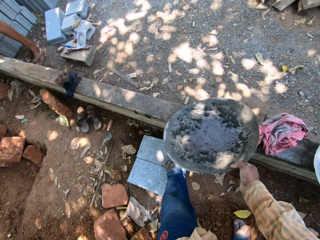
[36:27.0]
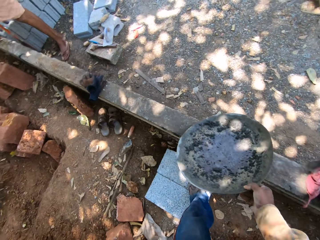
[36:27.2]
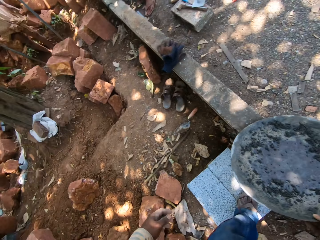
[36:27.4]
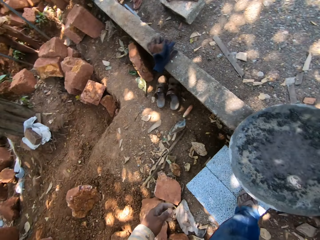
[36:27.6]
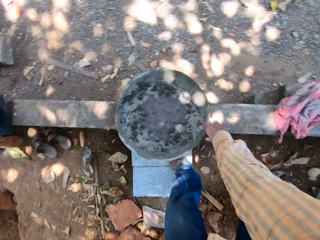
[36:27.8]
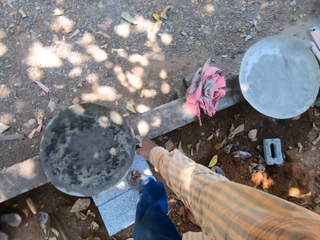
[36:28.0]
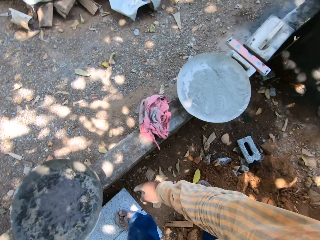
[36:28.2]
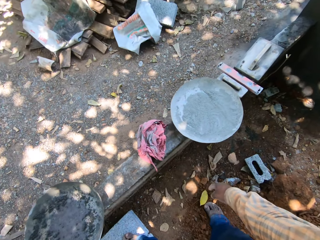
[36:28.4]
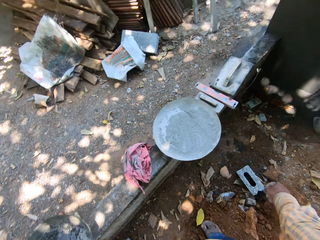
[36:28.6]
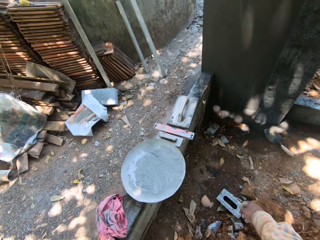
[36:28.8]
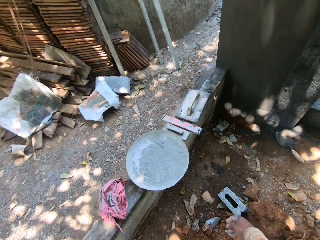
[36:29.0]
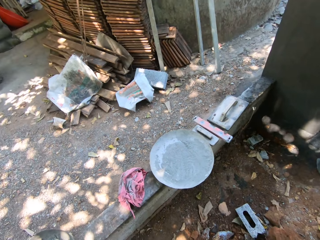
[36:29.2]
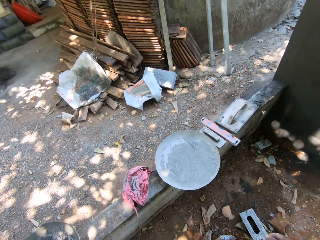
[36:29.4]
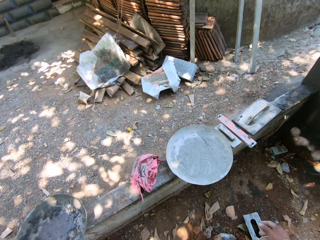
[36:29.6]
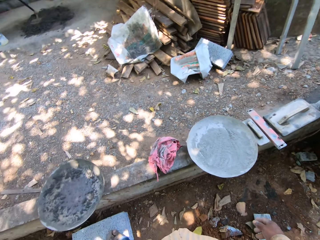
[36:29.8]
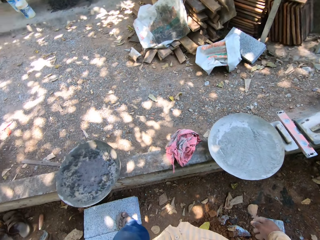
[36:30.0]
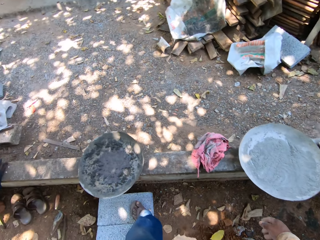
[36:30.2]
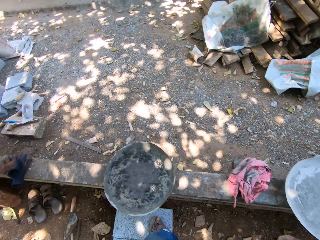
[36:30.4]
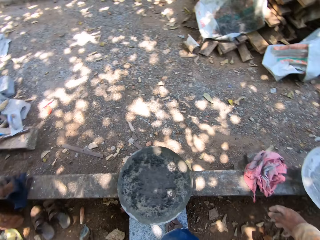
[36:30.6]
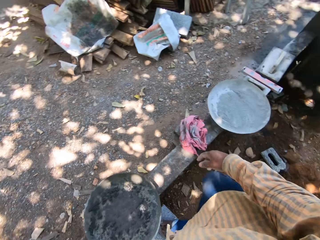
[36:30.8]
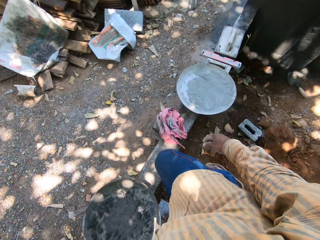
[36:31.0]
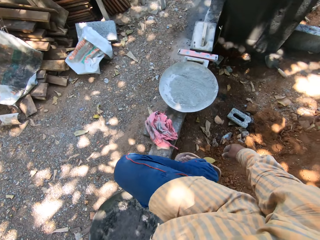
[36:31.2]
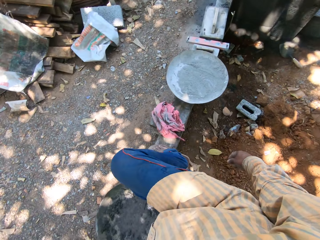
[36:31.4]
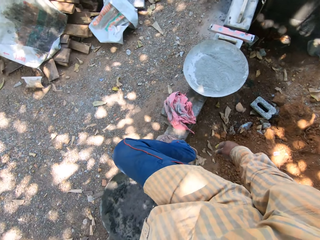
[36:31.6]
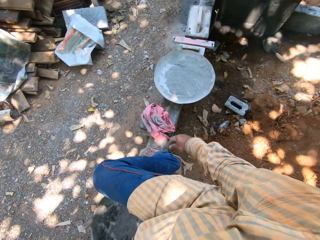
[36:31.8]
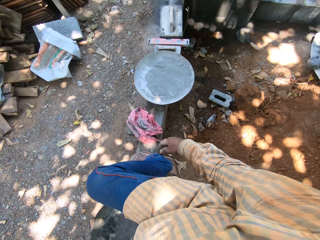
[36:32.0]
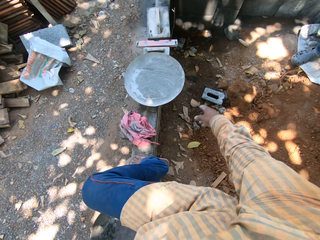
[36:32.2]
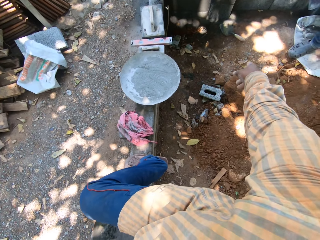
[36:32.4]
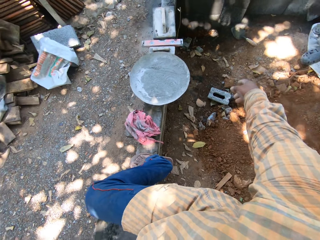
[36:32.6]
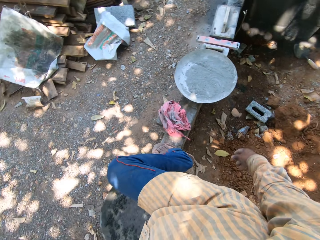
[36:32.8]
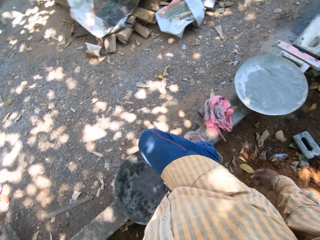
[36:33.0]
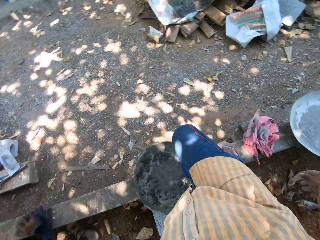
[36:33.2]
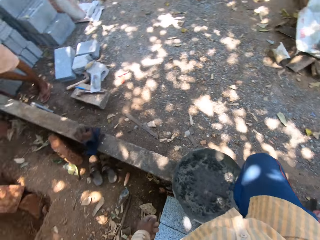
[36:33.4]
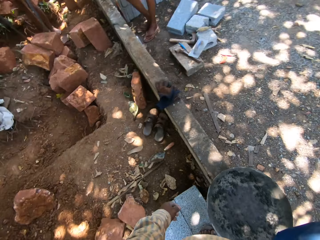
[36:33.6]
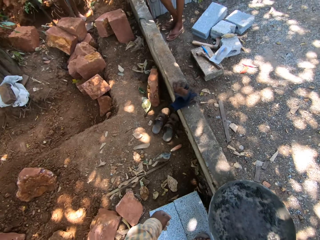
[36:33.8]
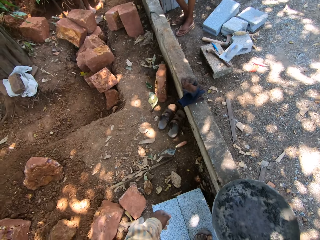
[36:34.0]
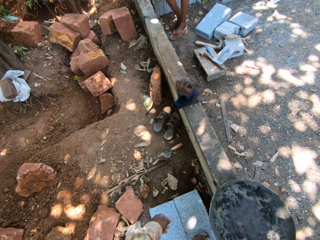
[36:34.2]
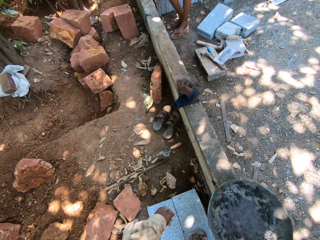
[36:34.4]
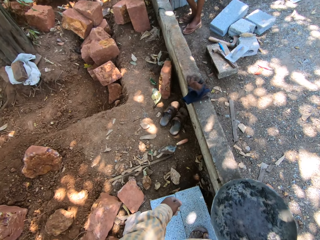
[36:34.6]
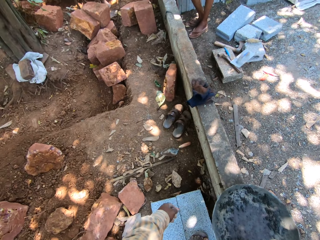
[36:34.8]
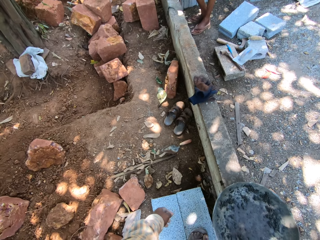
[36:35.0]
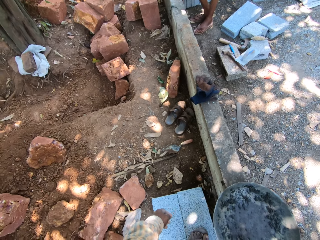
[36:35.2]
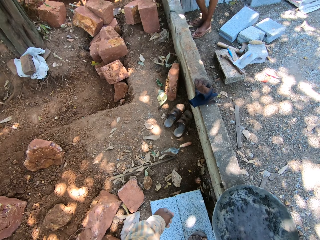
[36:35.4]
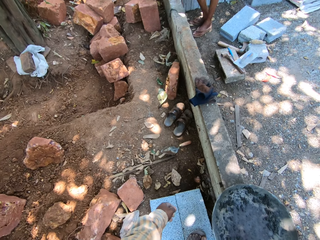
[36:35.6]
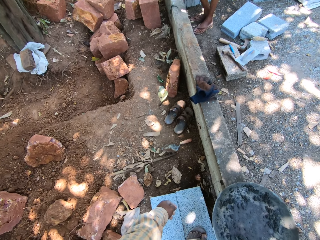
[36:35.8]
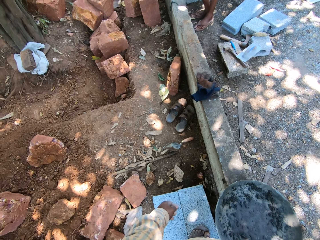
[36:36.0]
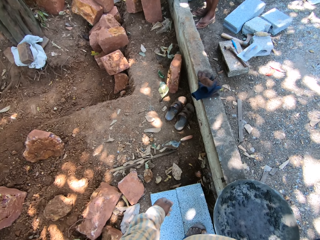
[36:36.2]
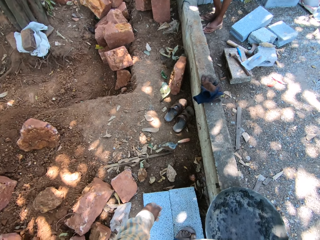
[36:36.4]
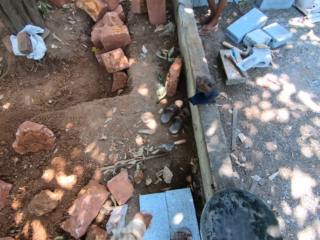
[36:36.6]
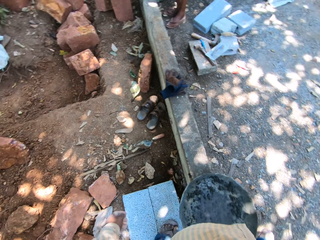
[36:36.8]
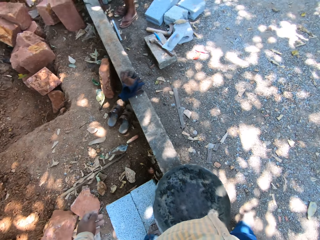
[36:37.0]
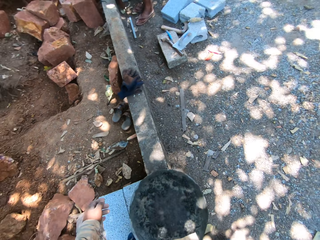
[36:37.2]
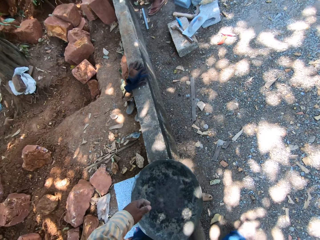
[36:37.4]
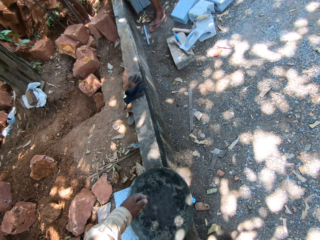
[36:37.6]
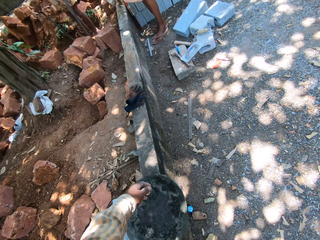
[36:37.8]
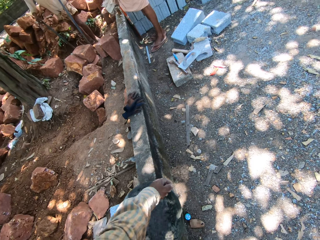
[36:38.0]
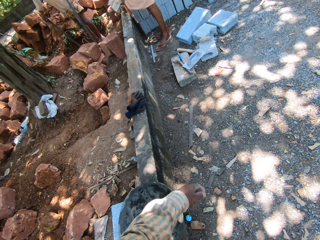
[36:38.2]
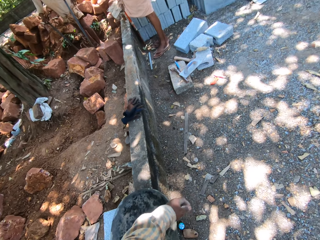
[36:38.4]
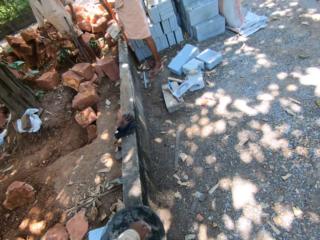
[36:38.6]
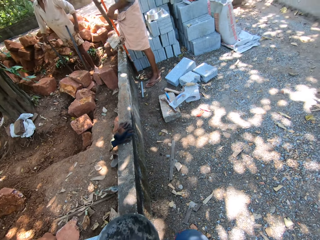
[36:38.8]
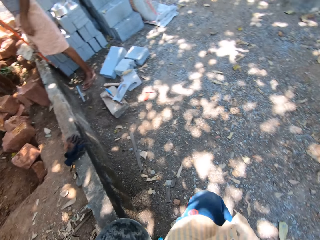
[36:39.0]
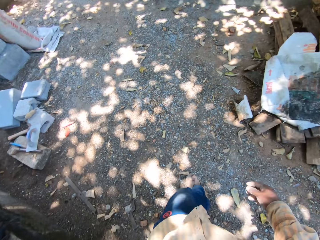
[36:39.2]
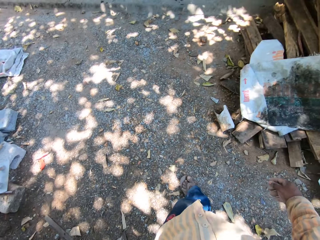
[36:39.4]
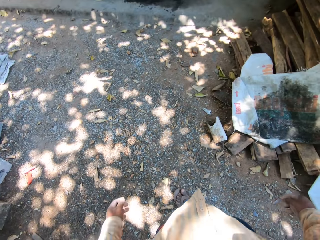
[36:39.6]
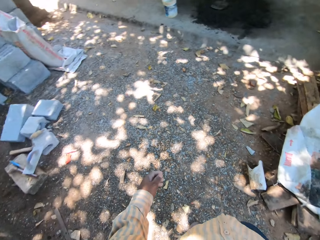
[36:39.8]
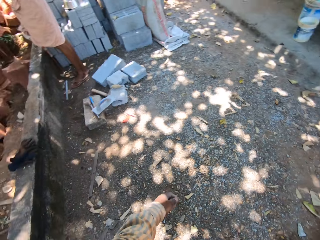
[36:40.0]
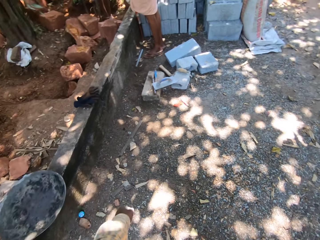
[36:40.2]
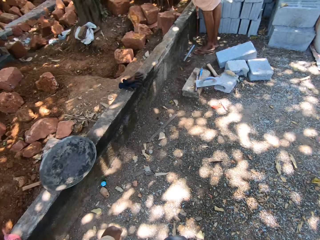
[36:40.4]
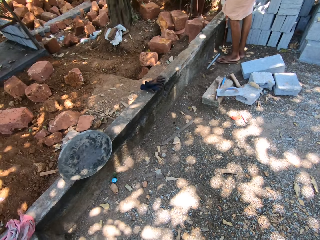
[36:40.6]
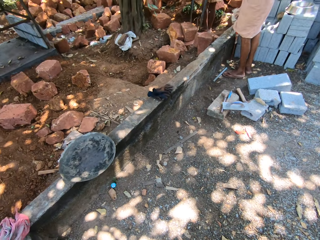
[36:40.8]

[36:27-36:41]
The camera wearer places the tray on a slab with his right hand. He looks around. He lifts the leg. He converses with the man, another man and a third man. He points at the ground with his right hand. He walks at the construction site.

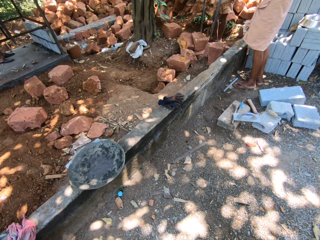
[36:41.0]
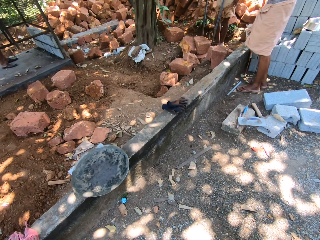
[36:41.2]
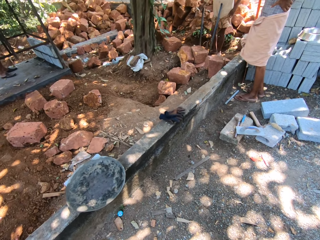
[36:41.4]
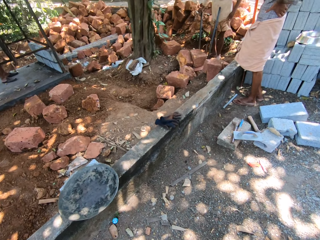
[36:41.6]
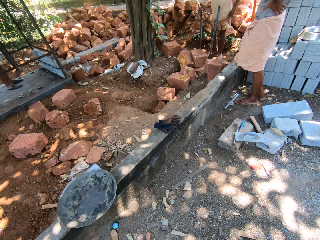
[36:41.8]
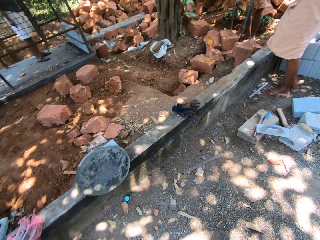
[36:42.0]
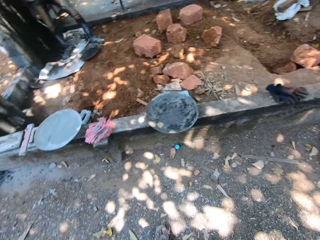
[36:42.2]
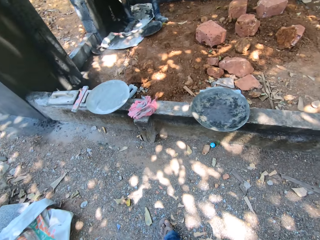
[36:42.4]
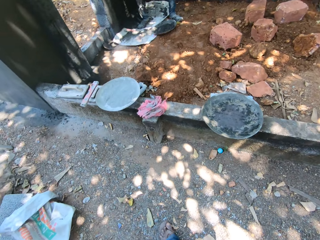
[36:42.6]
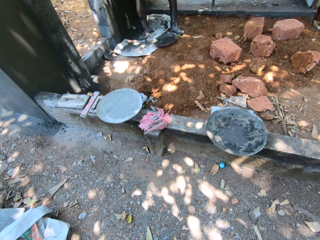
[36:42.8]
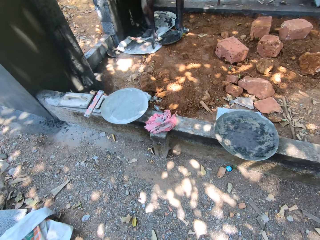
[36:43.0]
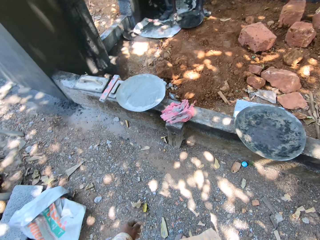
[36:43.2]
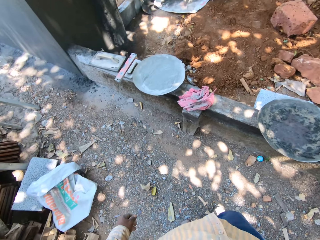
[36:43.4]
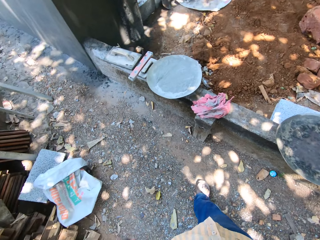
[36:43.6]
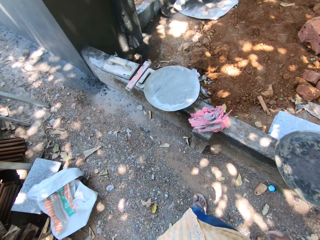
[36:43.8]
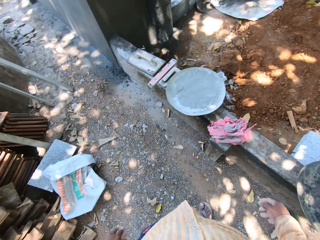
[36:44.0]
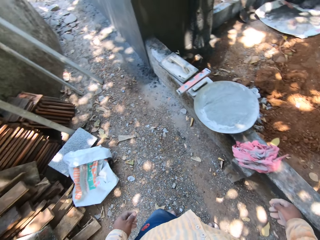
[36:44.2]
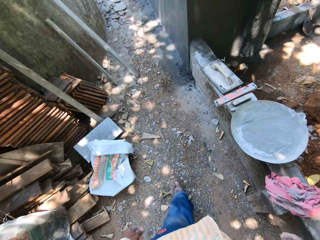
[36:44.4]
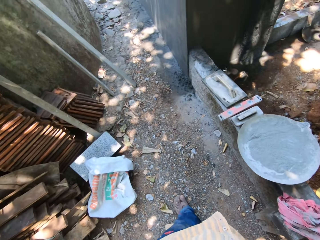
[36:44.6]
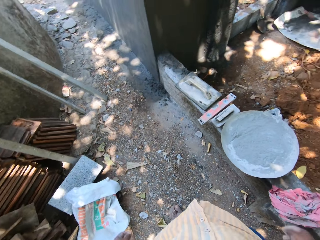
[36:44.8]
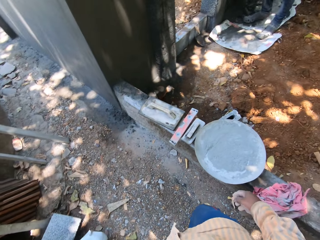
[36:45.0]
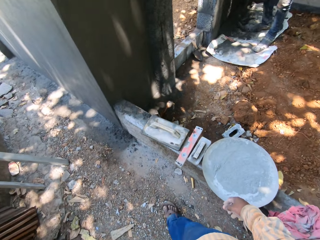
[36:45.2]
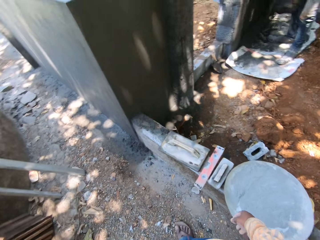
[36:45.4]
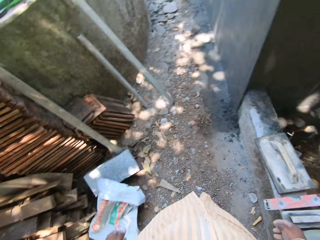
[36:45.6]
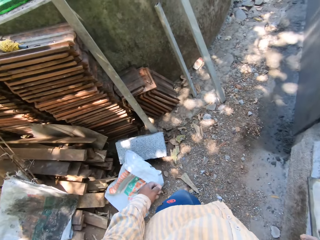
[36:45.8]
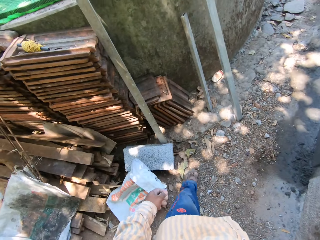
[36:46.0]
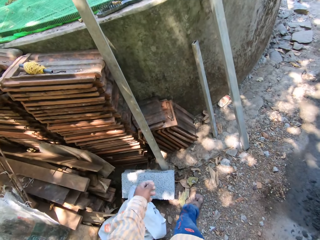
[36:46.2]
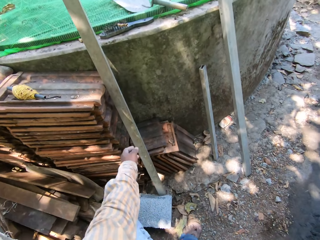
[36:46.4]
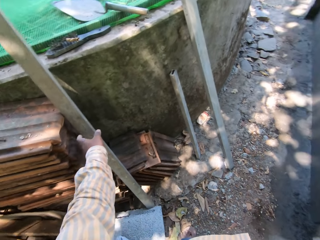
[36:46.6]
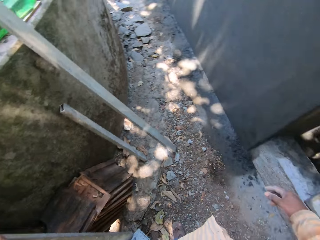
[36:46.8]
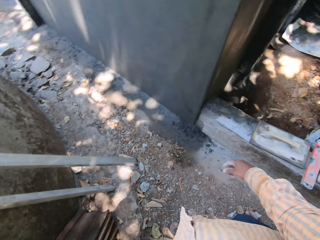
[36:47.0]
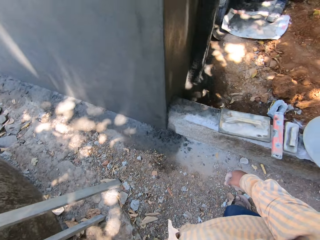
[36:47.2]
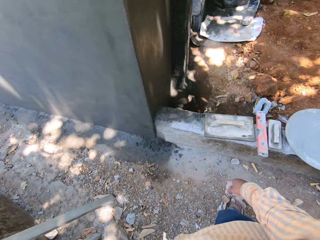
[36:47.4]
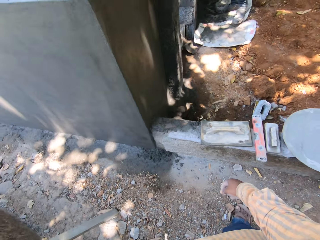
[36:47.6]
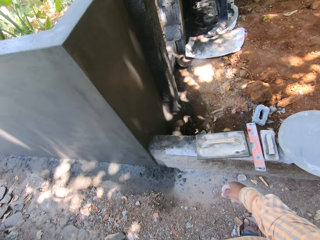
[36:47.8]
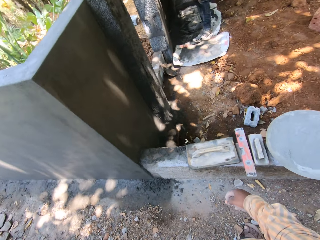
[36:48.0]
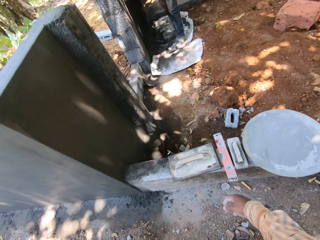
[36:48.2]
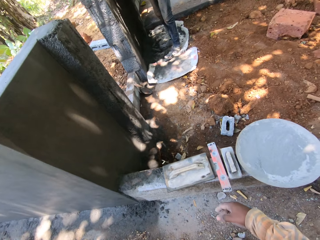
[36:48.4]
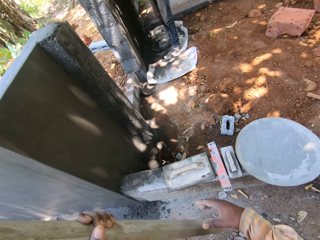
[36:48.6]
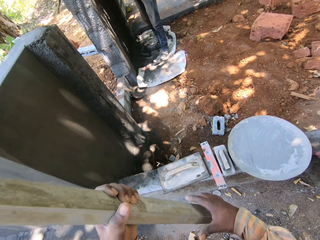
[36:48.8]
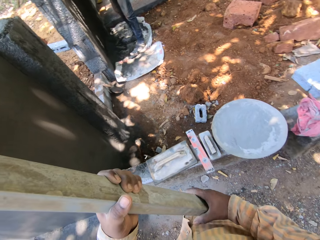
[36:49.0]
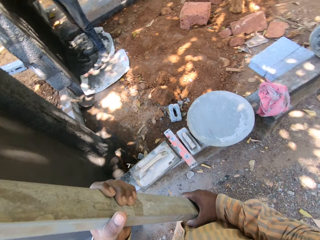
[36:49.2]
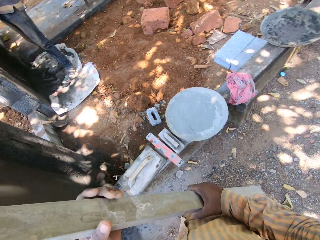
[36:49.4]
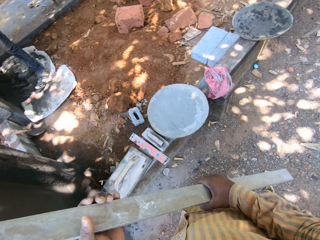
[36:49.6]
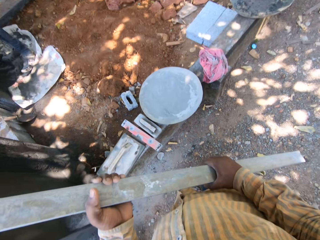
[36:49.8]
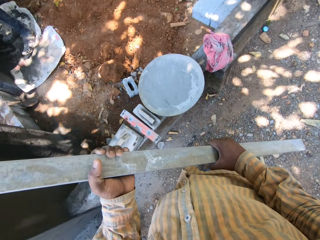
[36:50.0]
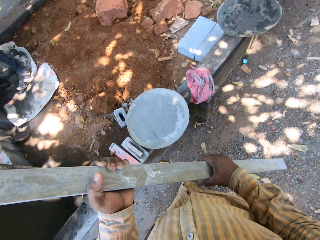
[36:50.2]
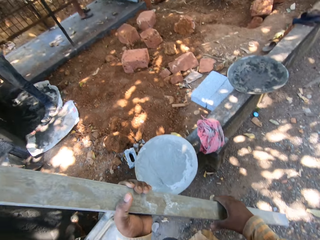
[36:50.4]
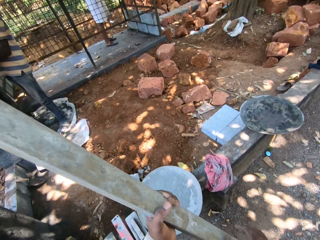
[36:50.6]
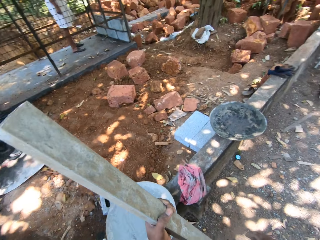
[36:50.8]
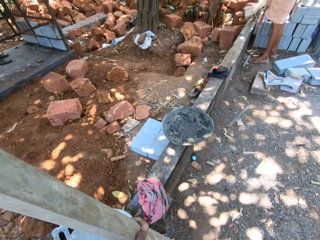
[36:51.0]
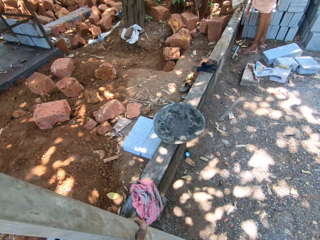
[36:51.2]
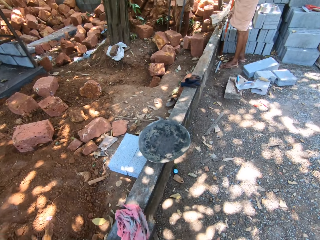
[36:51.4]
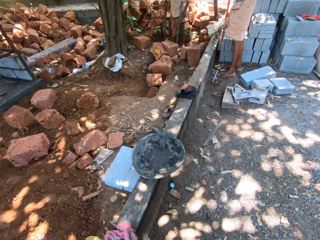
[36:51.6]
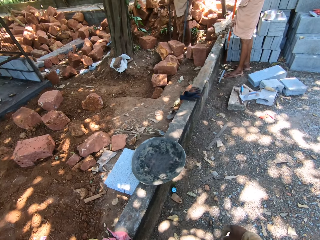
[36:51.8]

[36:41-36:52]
The man picks up the tray with the concrete from the ground with both hands. The camera wearer picks up a metal rod from the ground with his left hand. He holds the metal rod in both hands.
